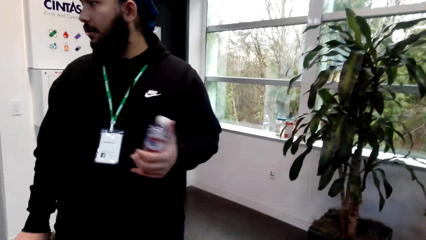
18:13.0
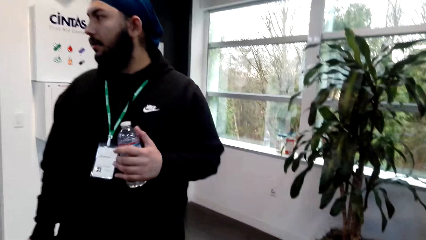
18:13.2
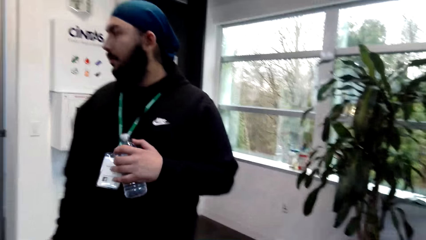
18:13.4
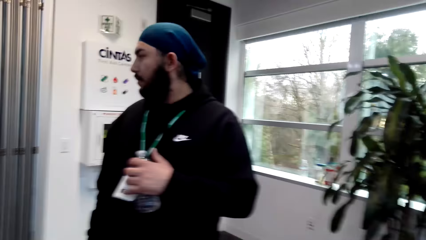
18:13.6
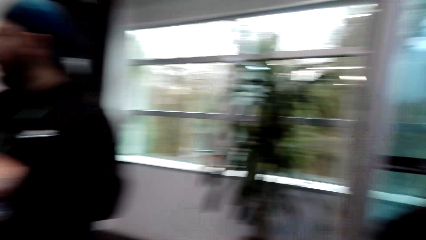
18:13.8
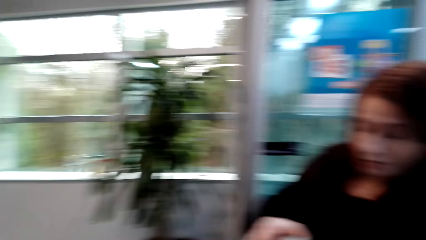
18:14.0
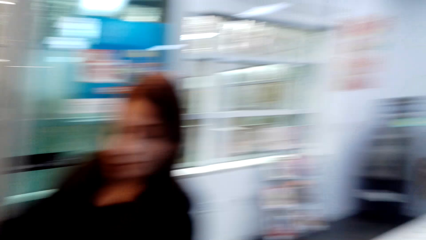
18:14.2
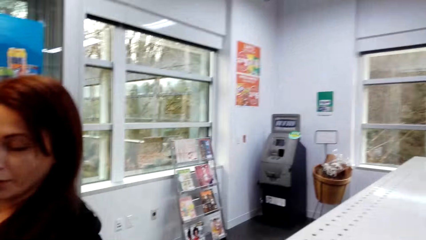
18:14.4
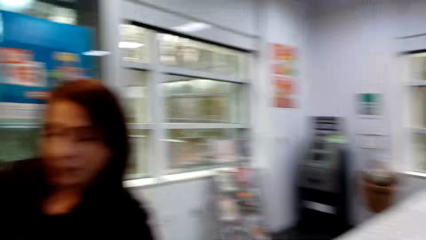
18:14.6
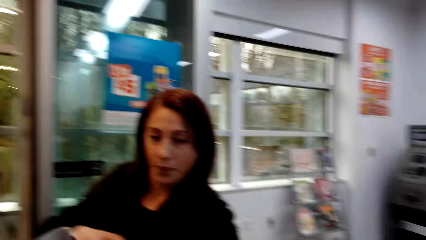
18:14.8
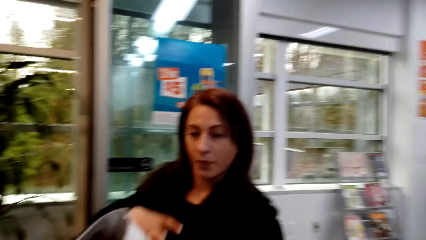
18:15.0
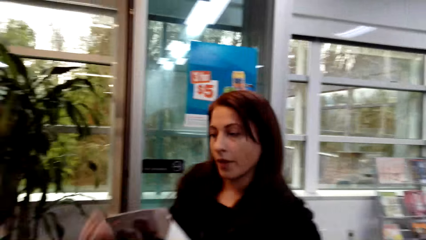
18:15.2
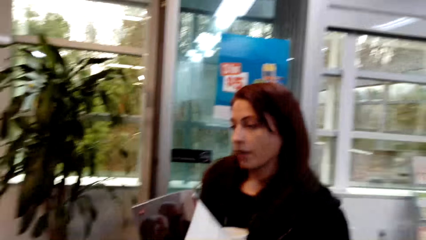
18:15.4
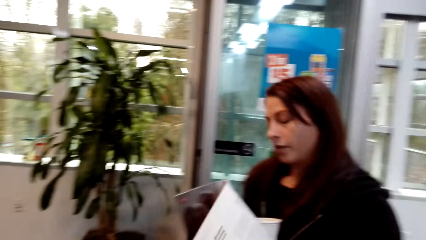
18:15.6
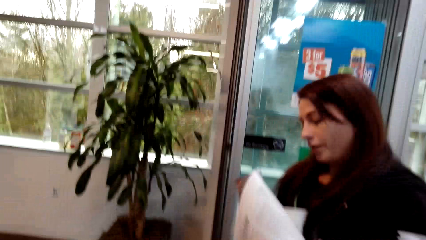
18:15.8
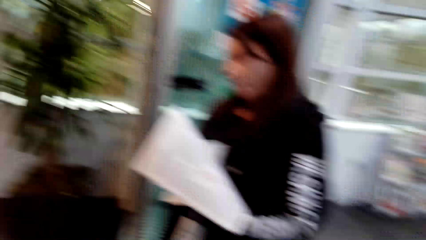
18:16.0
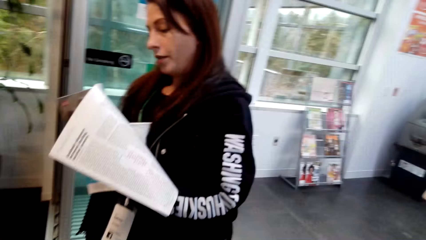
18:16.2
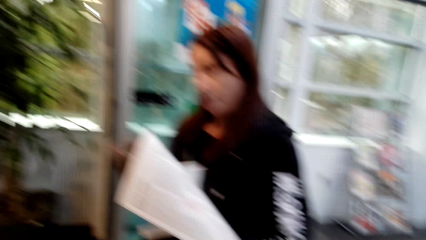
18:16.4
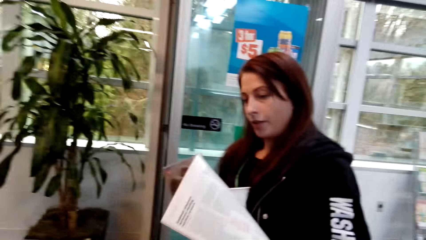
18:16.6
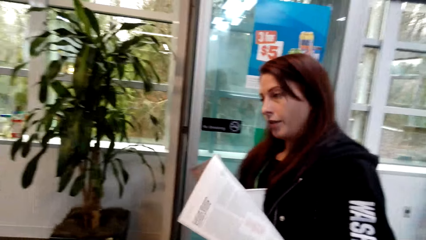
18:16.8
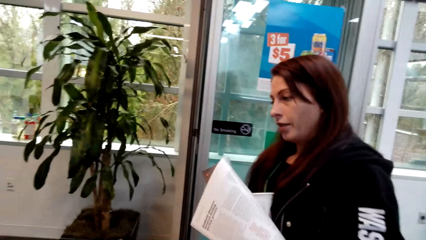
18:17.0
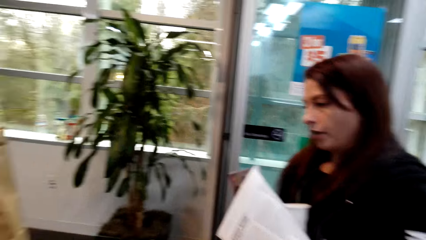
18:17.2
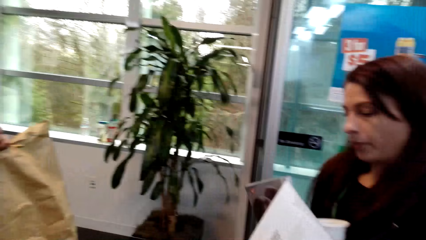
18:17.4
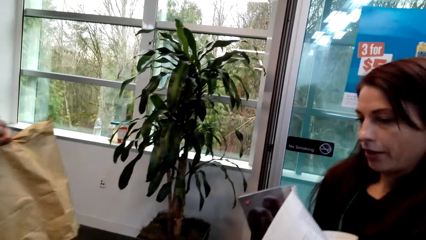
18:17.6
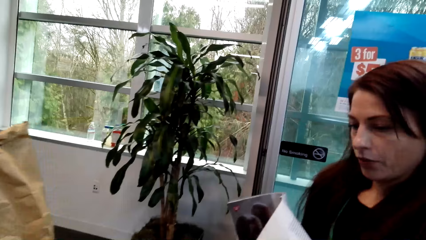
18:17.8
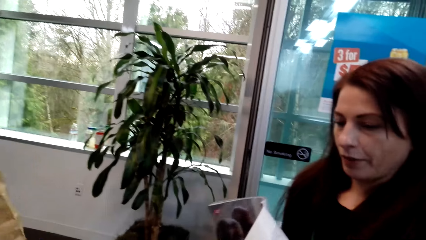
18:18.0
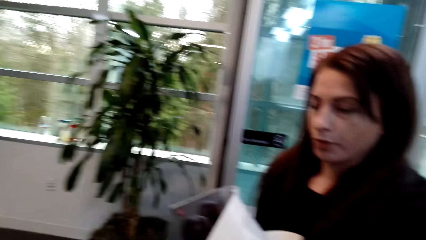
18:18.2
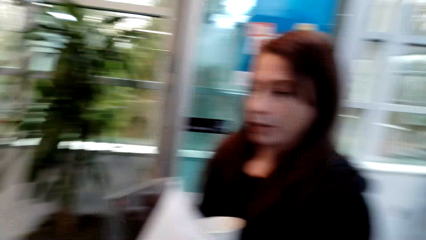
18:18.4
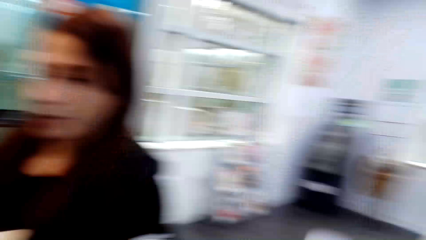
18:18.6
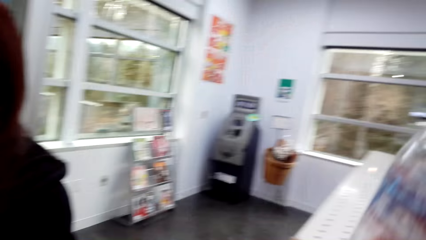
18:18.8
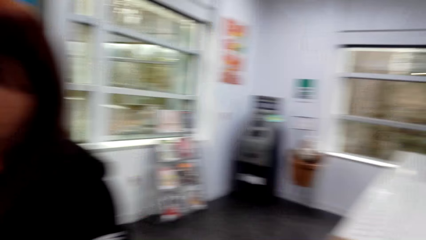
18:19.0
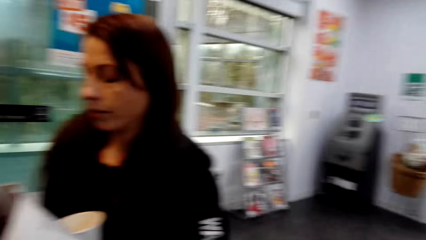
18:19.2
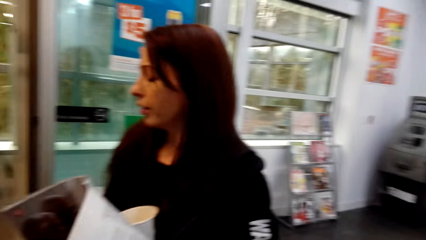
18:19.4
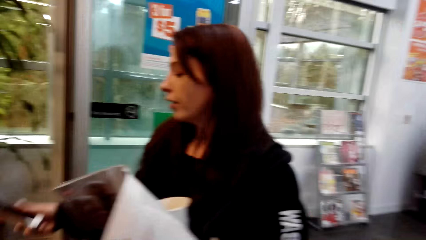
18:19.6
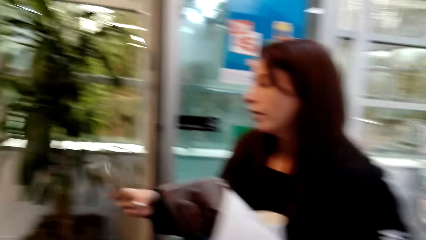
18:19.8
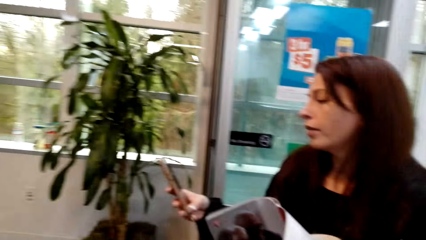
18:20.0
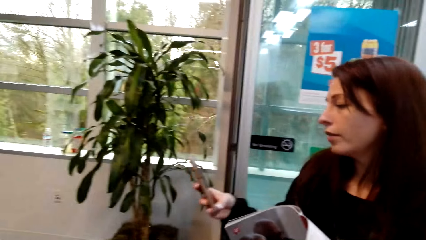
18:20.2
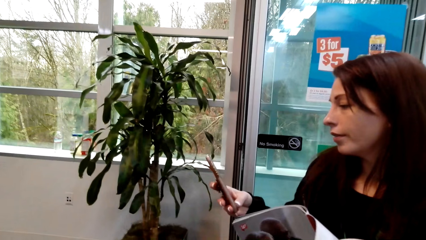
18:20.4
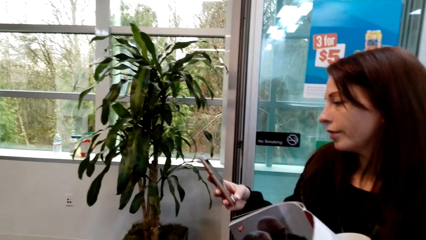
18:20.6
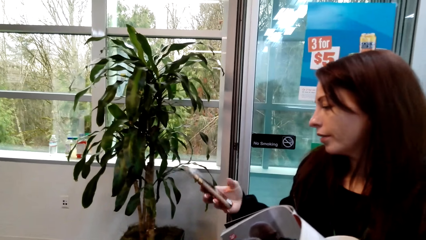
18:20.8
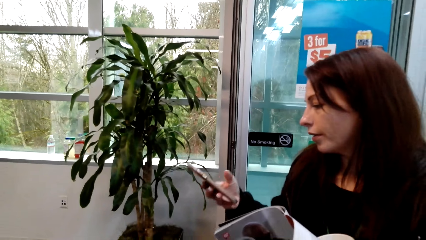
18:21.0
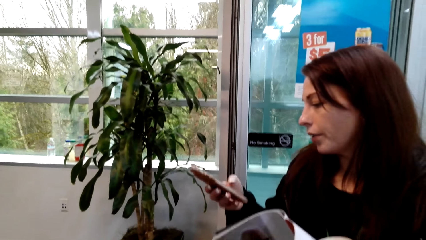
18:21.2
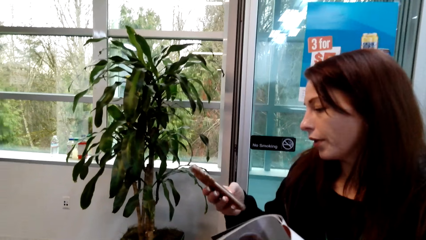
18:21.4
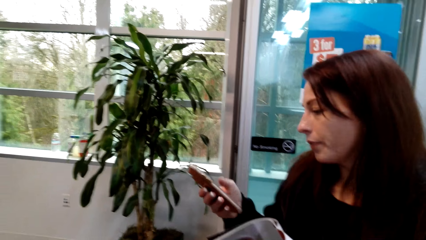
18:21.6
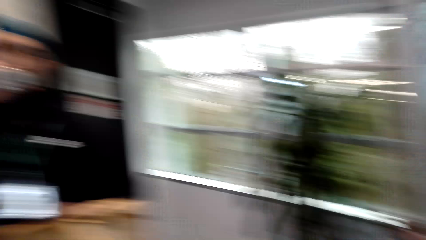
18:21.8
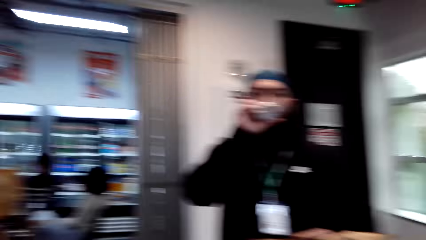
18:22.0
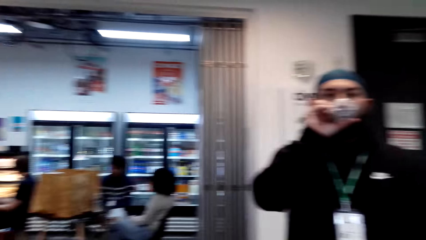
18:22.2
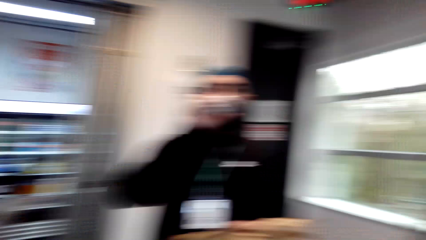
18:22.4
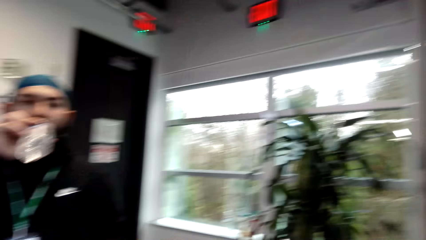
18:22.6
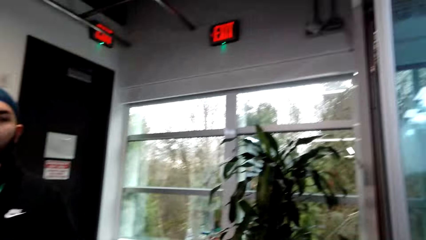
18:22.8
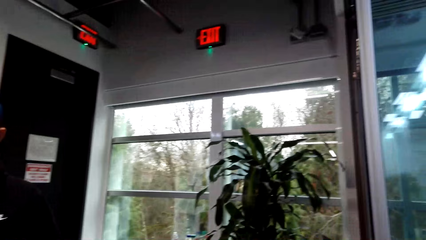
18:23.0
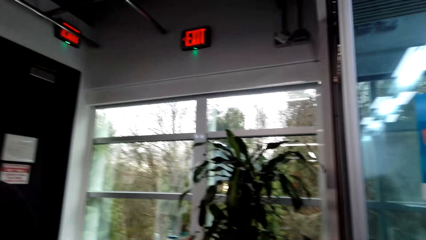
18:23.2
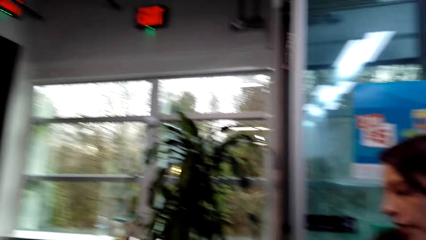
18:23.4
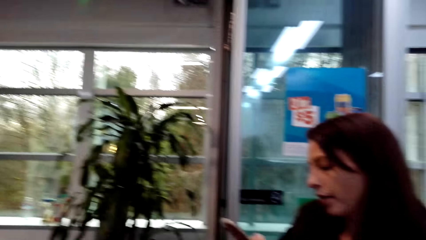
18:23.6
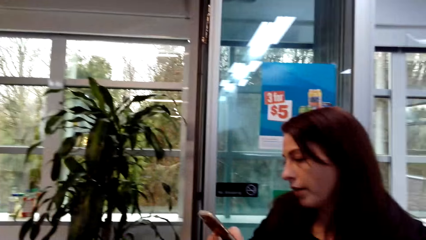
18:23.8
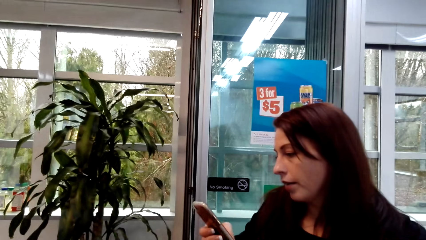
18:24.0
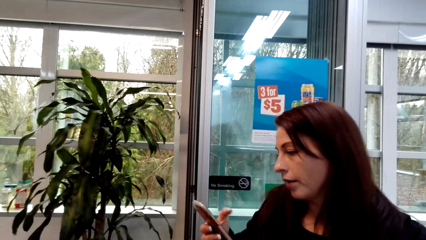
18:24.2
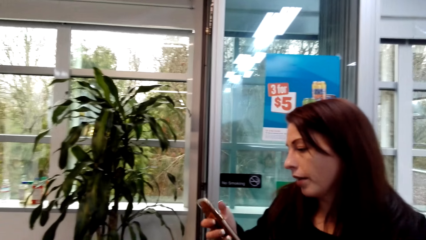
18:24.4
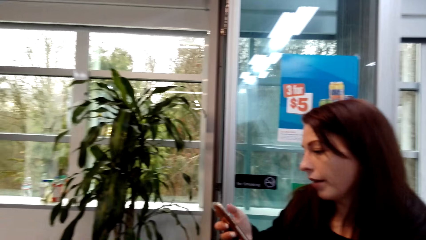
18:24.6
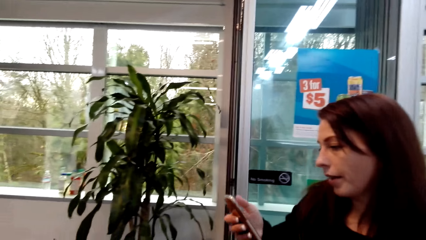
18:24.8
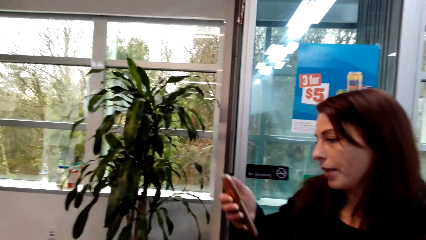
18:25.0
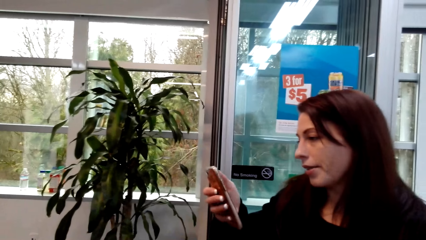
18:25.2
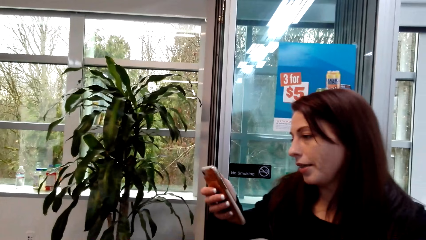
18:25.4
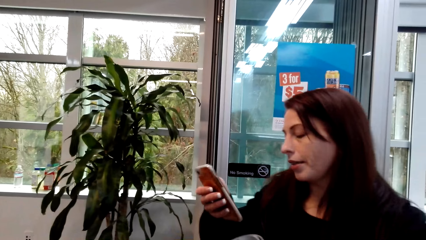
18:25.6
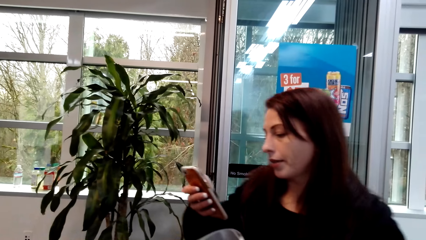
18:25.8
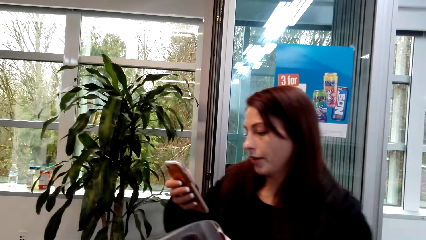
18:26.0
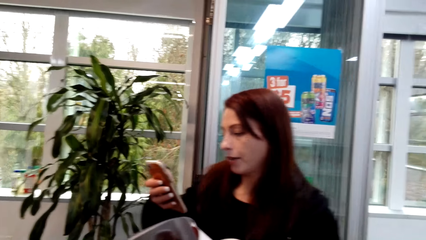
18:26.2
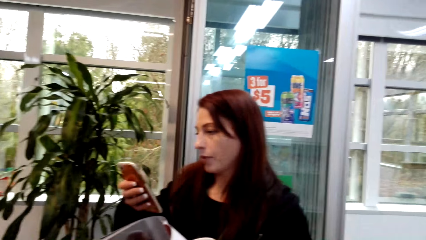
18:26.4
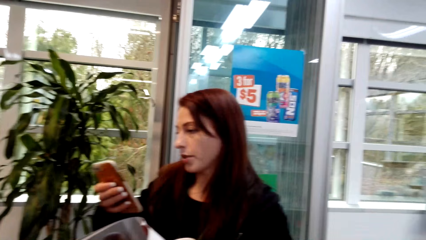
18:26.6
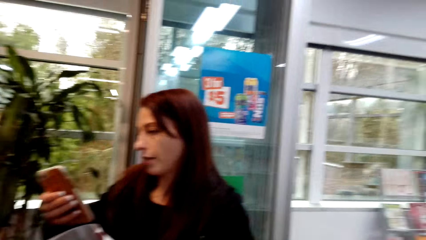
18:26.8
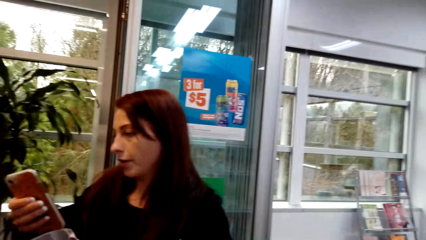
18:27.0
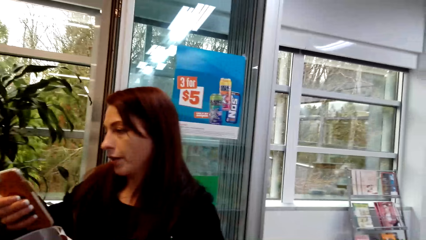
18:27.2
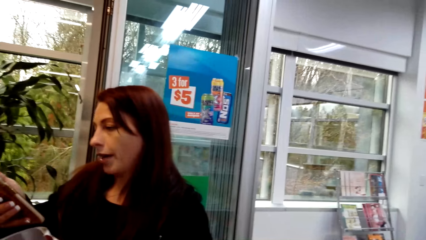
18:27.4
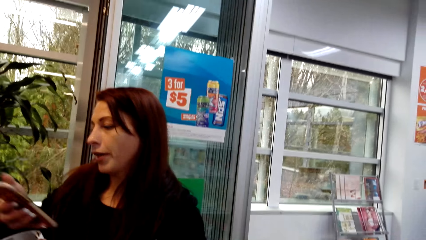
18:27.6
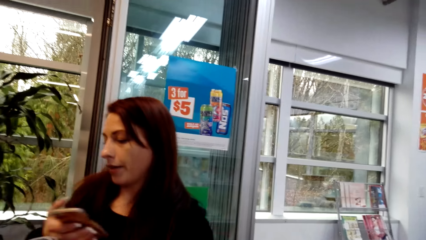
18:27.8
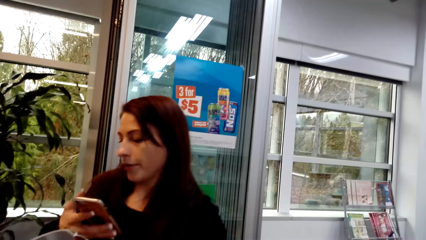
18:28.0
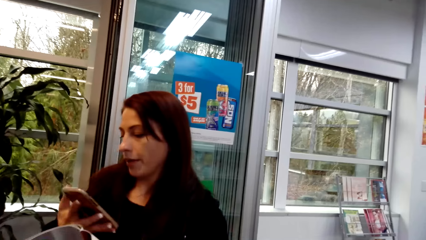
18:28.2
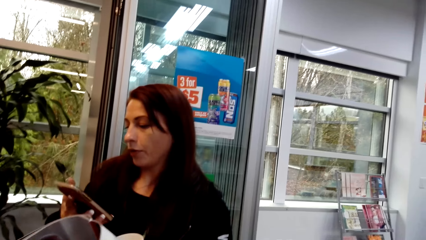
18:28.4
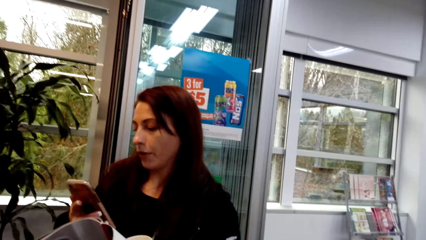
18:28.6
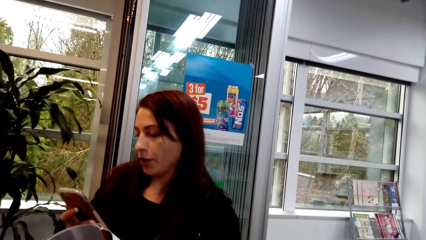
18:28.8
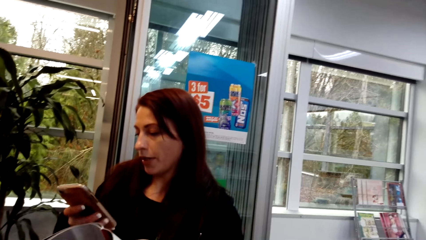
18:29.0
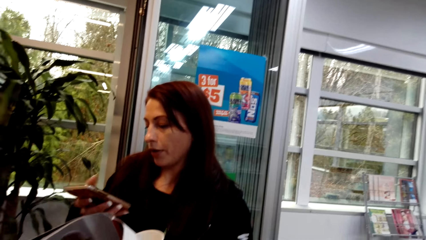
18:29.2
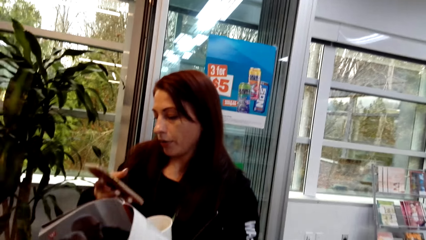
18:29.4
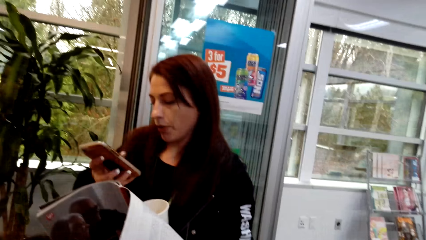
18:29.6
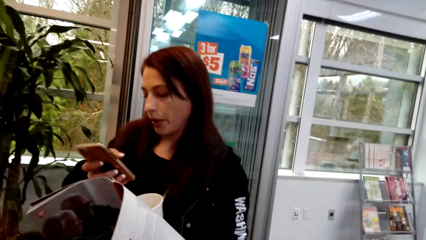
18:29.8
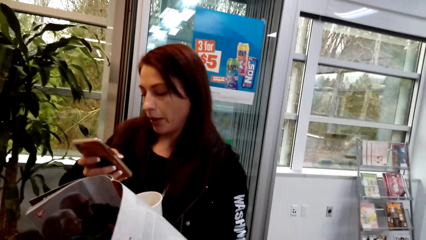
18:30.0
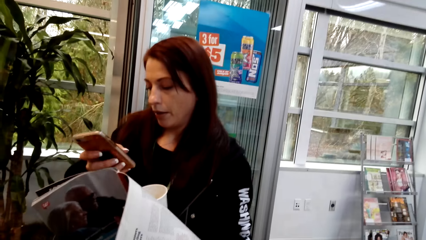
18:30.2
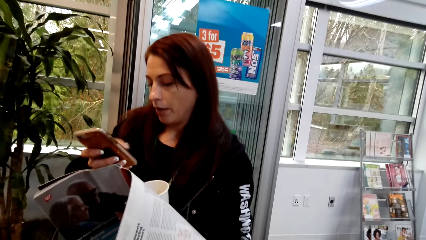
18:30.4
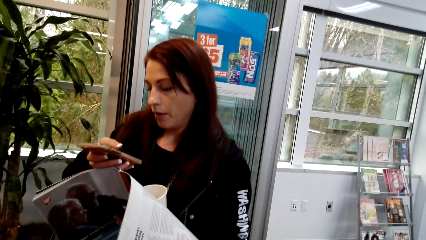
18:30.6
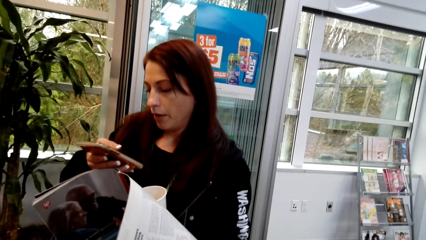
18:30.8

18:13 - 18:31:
A woman holds the book. The woman takes a mobile phone. The camera wearer looks around the supermarket. The woman scrolls the phone. The camera wearer stares at a man. They look around the supermarket. They stare at the woman. The woman scrolls the phone.
